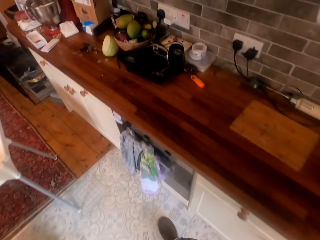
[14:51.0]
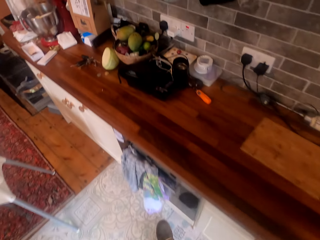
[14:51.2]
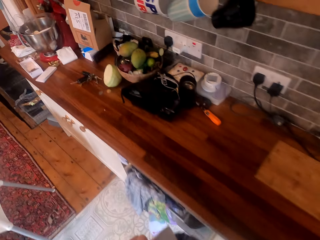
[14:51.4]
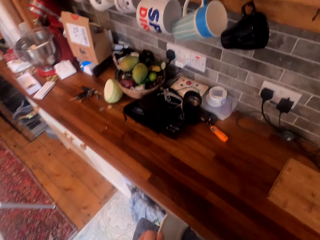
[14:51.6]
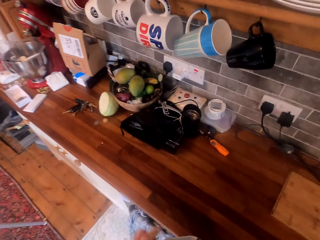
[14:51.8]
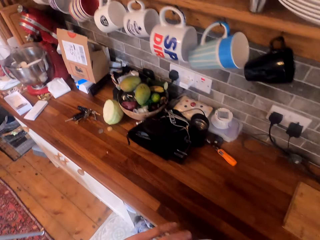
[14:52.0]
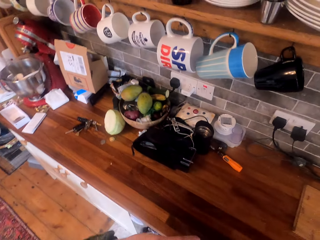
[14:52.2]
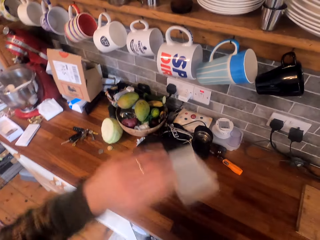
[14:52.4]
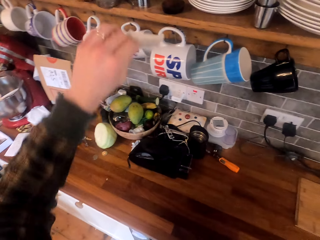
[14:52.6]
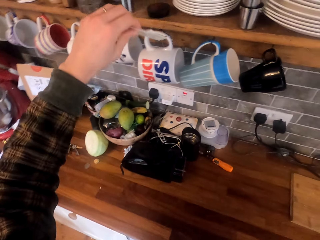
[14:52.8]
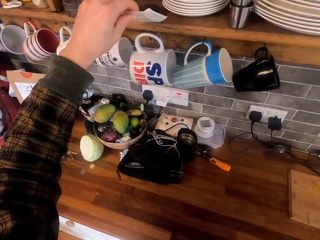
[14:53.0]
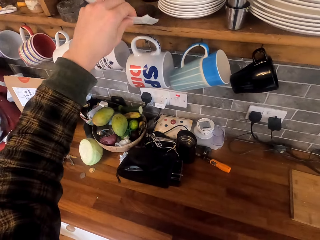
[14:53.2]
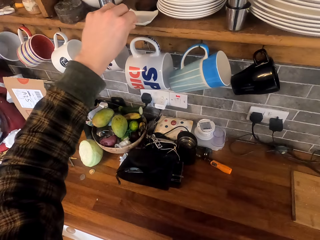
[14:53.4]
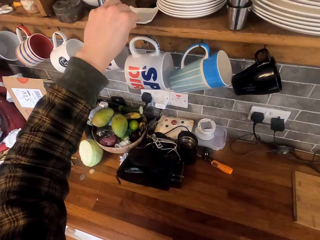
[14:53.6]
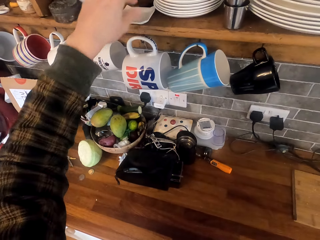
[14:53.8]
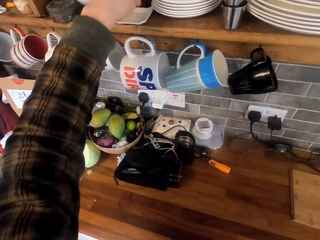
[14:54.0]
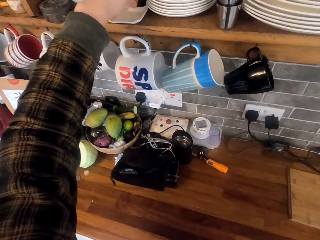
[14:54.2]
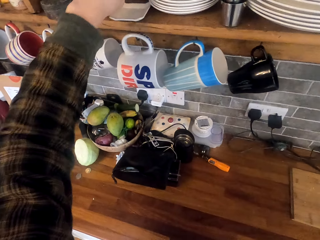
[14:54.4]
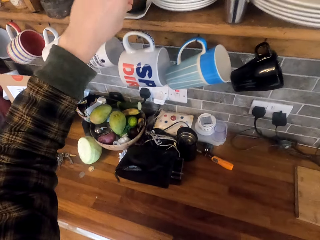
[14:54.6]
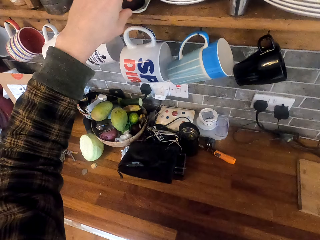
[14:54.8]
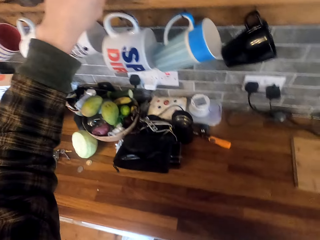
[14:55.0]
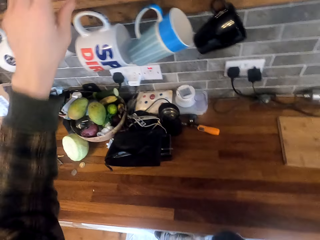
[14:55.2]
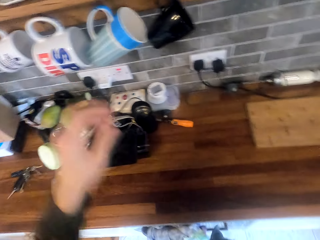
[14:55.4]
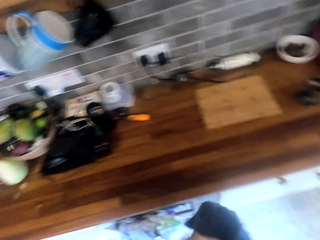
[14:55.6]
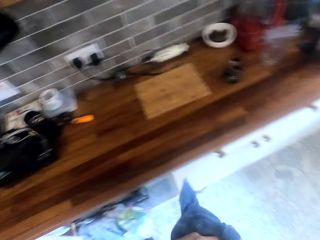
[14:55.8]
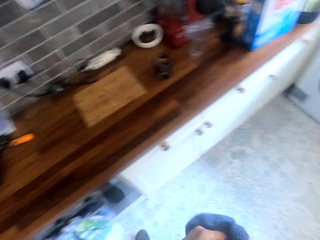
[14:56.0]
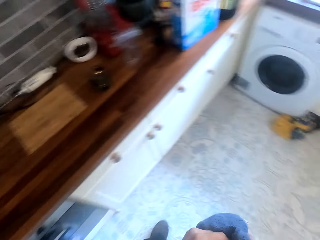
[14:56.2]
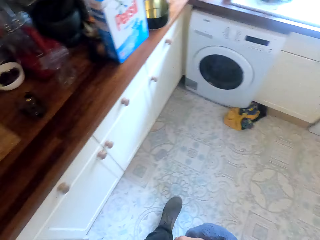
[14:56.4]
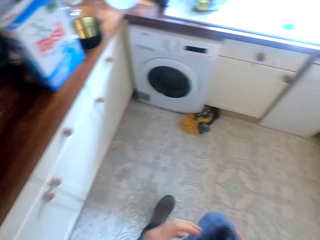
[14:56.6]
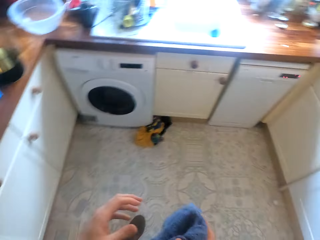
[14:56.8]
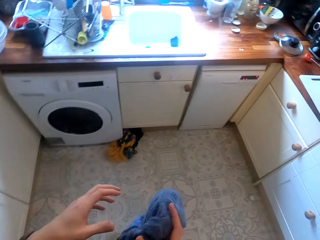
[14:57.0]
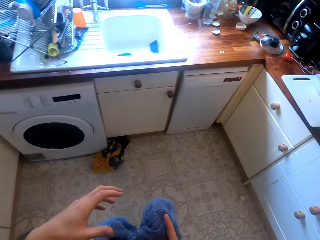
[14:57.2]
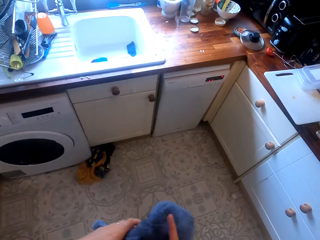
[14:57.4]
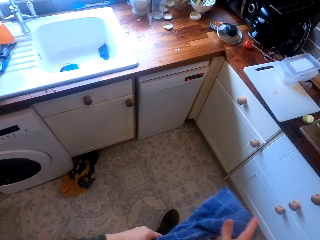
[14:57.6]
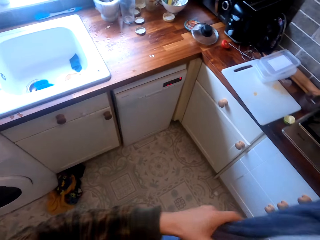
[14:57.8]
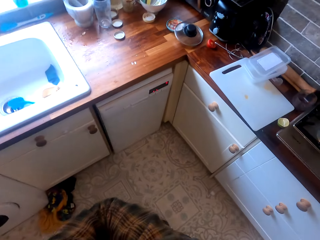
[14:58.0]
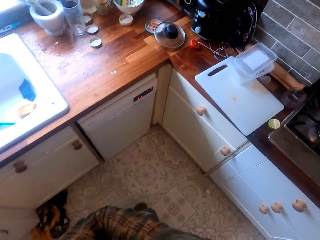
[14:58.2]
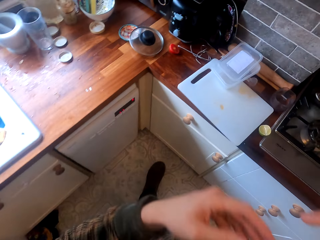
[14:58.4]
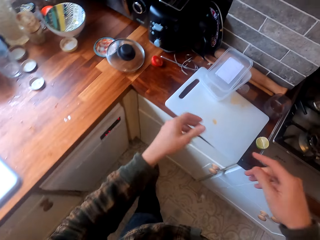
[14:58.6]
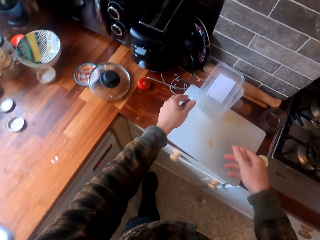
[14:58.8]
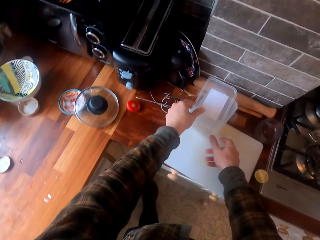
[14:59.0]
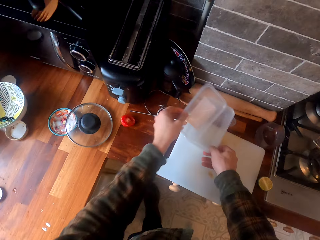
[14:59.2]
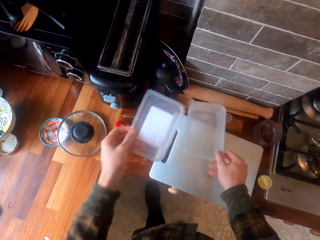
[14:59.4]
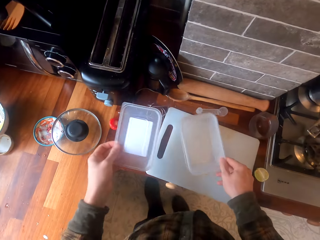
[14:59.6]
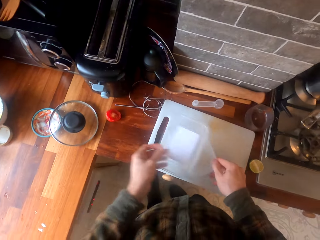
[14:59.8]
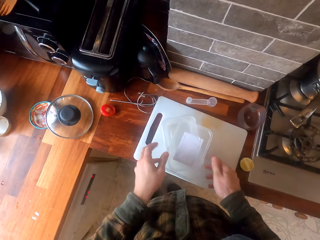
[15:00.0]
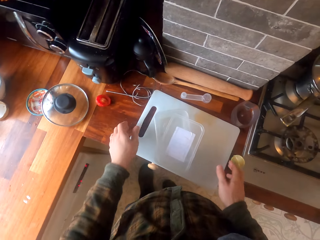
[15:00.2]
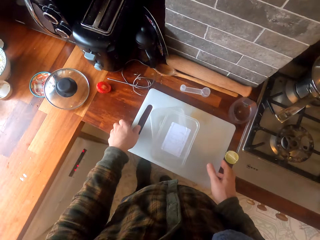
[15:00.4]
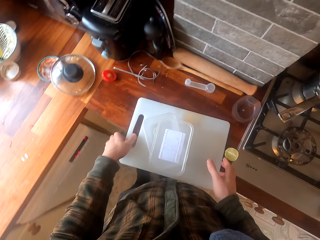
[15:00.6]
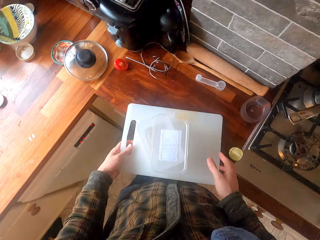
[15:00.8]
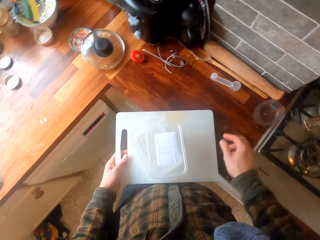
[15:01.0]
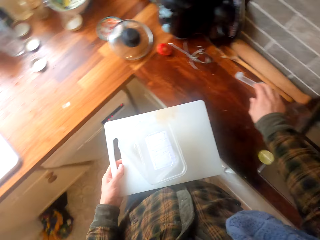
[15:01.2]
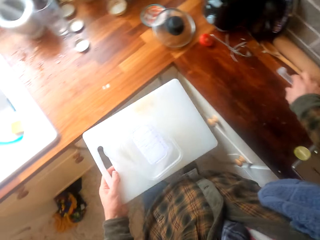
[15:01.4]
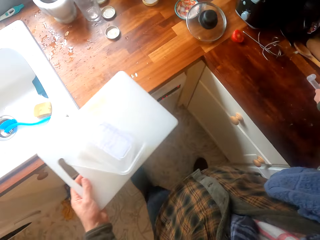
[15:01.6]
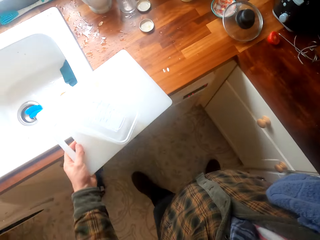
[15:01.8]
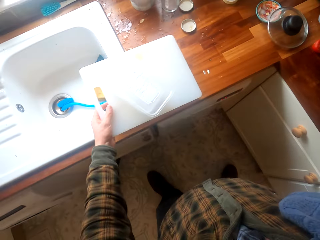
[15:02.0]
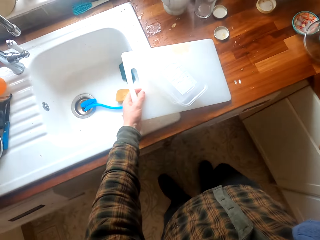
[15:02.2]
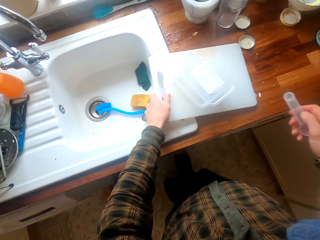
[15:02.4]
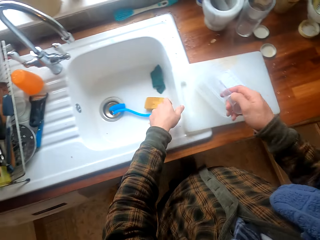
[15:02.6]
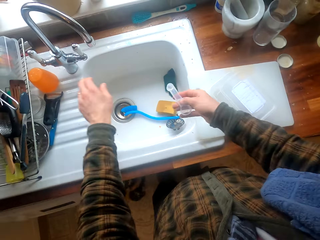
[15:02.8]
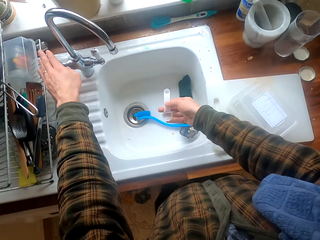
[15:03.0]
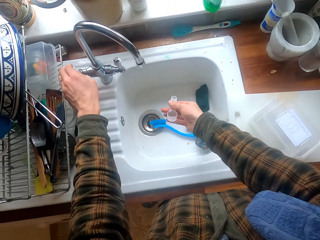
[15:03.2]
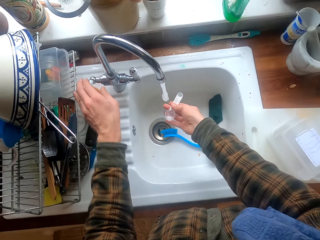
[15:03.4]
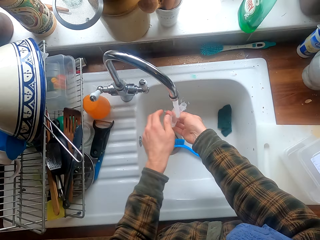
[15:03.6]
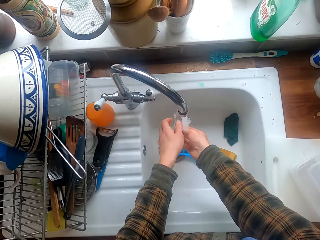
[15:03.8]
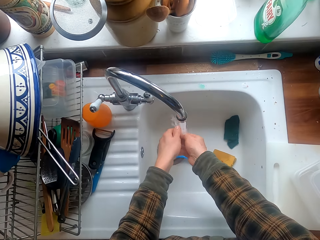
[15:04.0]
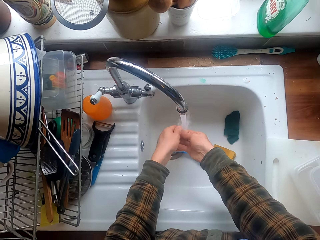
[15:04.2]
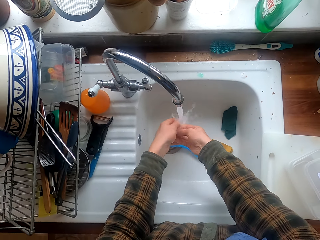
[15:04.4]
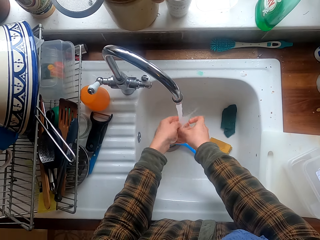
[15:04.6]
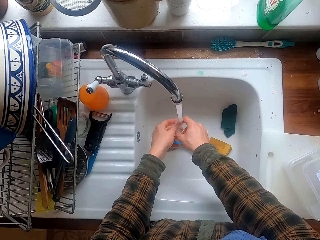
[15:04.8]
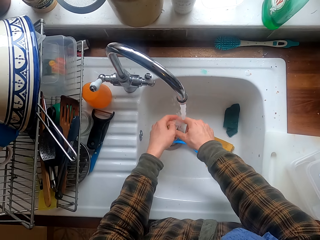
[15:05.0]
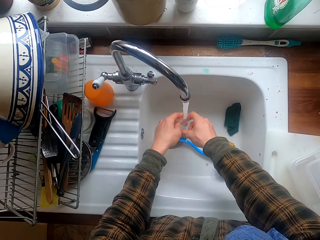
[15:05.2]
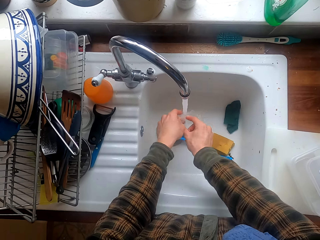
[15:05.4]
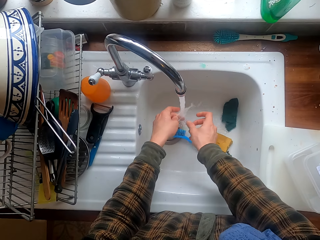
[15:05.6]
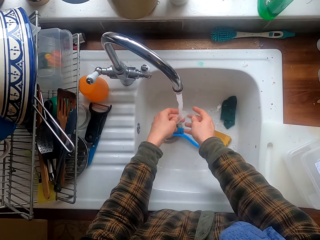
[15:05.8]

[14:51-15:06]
The camera wearer puts the sauce tray on the shelf. They put a cup on the sauce tray. They wipe hands on the towel. They walk in the room. They put the towel on the shoulder. They take a container. They take the container lid. They move the food container on the table. They put the food container on a chopping board. They put the container lid on the container. They take the chopping board. They take a spoon. They put the chopping board on the sink top. They open the kitchen tap. They clean the spoon in the kitchen.

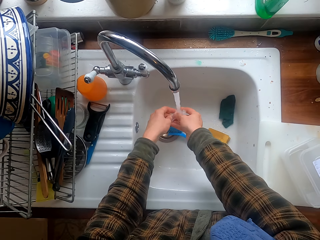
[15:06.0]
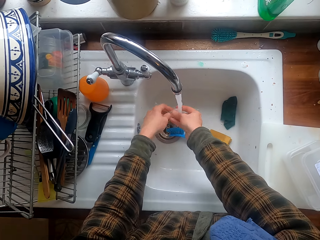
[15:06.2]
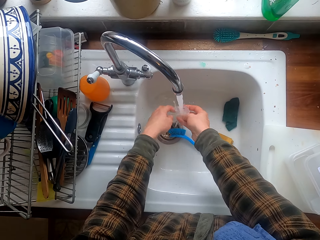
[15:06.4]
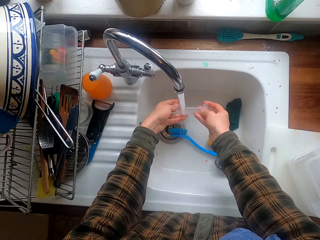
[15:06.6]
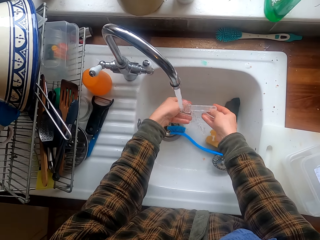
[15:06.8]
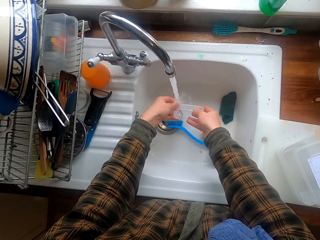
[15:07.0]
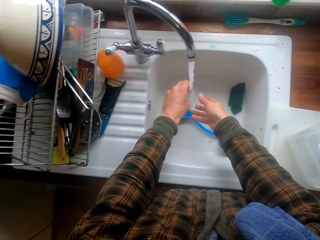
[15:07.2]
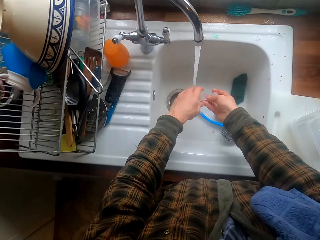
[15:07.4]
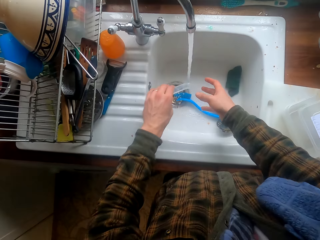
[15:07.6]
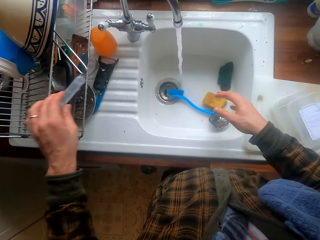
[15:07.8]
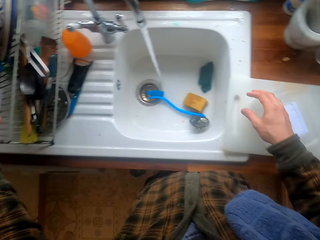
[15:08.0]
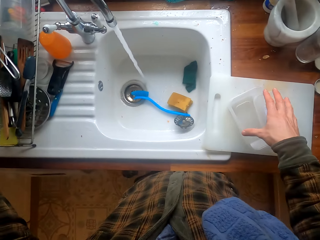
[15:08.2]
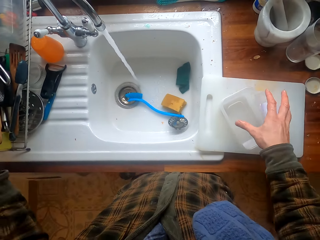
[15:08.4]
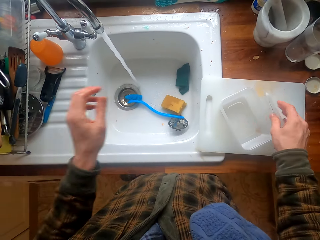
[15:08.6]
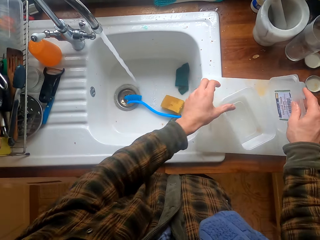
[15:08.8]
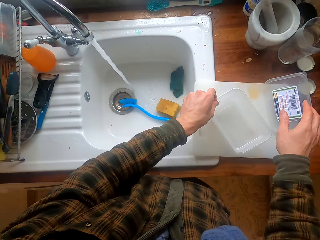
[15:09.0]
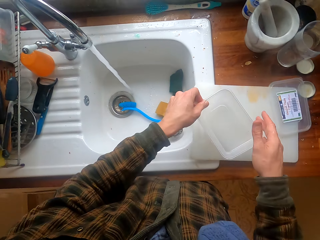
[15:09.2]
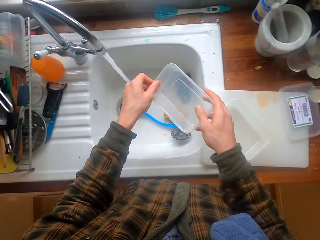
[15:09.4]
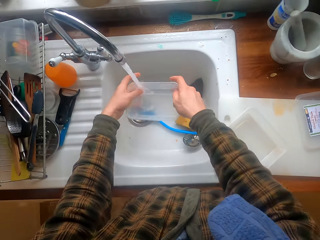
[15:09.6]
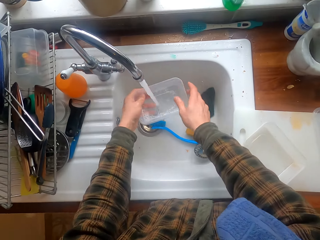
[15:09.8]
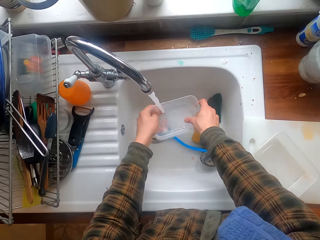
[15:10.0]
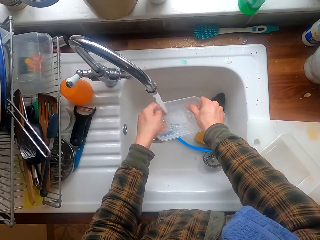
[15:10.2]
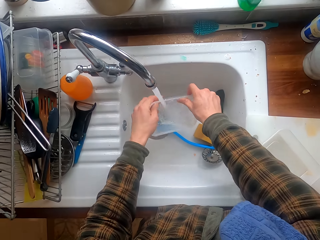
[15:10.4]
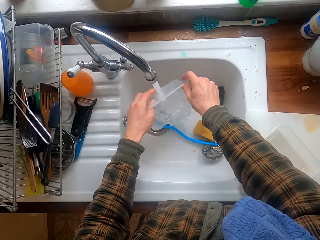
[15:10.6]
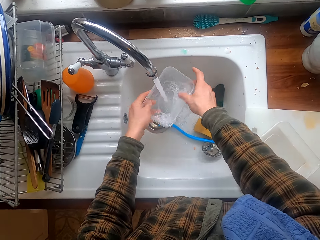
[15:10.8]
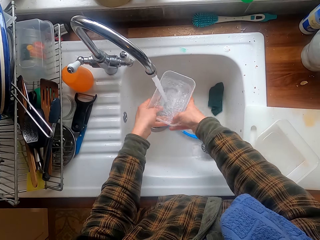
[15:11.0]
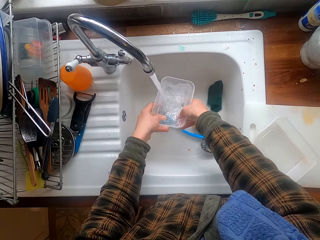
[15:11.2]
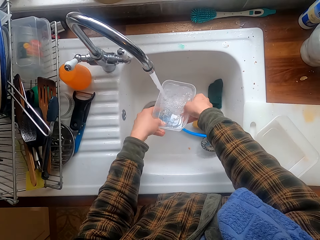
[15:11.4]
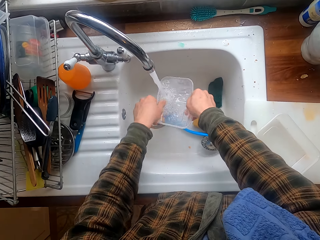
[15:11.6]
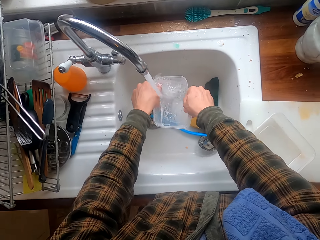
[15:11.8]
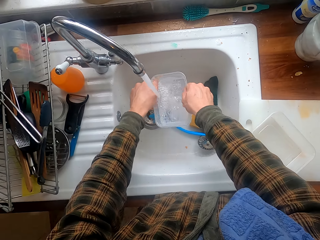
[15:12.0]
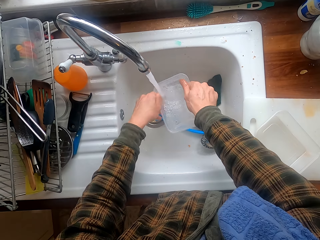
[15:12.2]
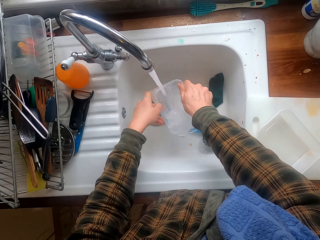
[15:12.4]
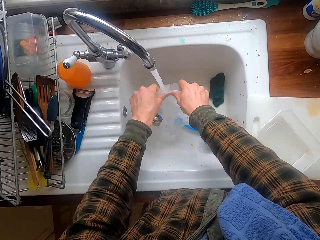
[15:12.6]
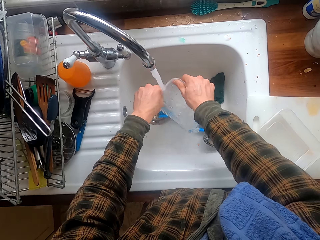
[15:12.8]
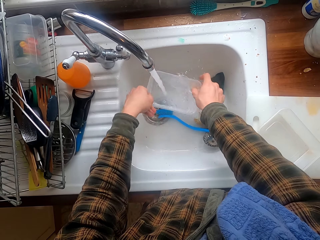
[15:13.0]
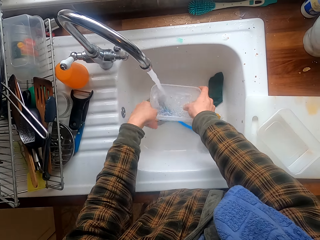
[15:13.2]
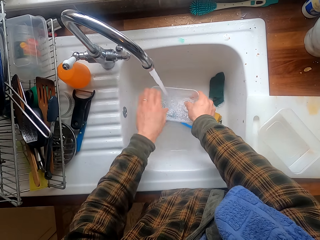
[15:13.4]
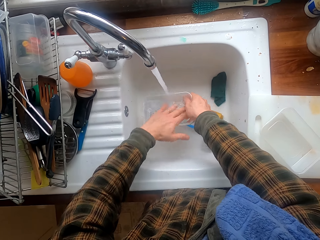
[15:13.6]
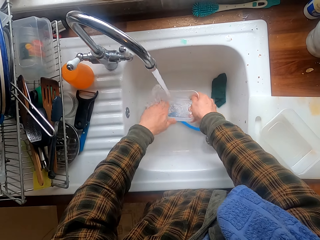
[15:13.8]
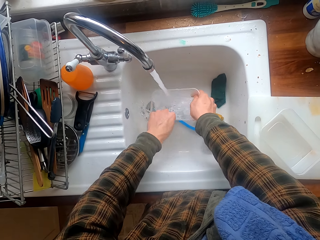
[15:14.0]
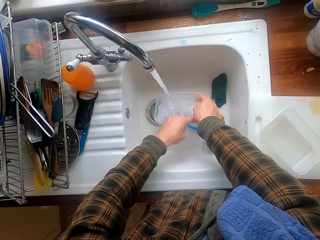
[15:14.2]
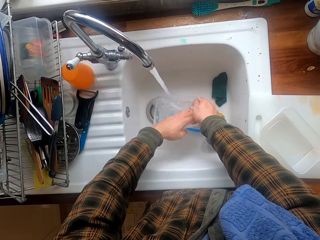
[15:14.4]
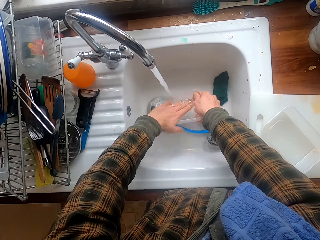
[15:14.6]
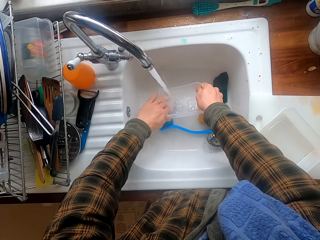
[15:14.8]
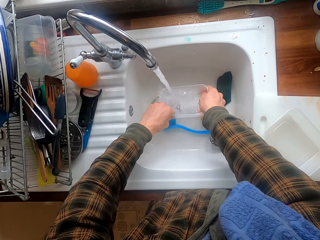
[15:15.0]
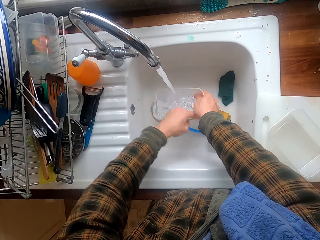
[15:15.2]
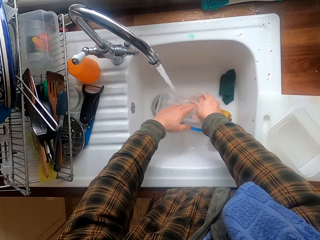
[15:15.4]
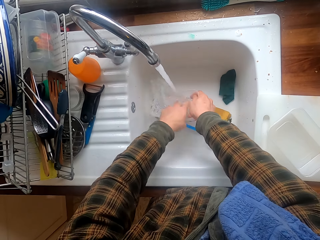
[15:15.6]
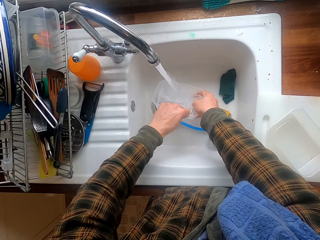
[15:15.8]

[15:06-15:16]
The camera wearer puts the spoon on the rack. They take a container lid. They drop the container lid. They take the container. They clean the food container in the kitchen sink.
